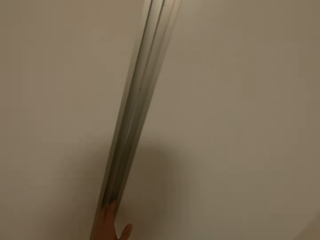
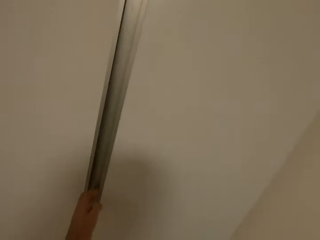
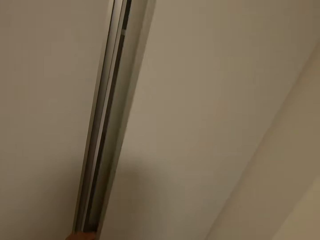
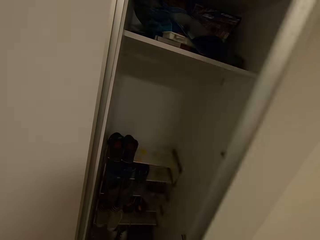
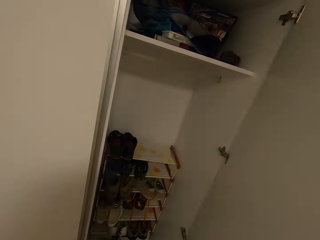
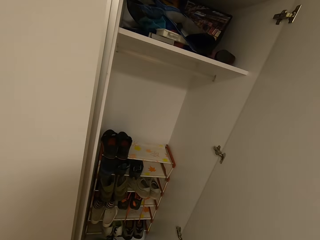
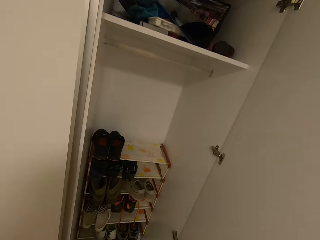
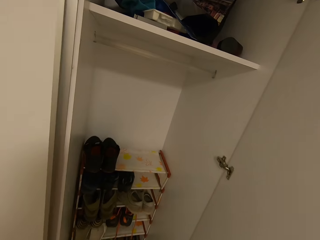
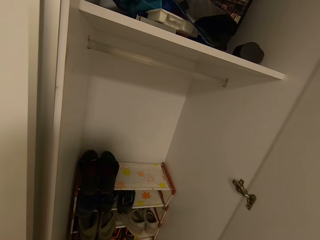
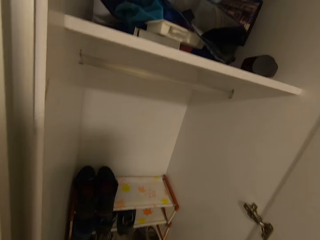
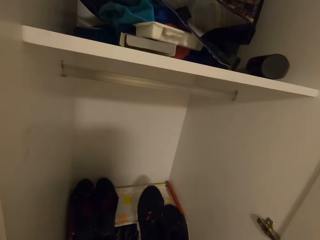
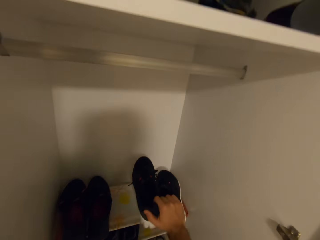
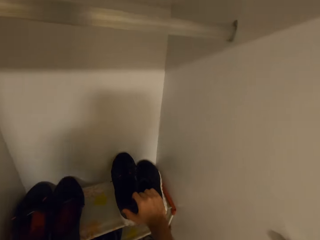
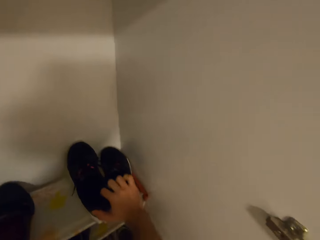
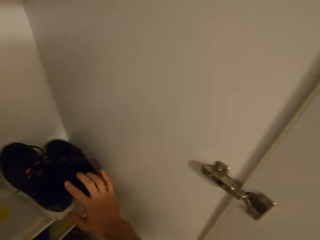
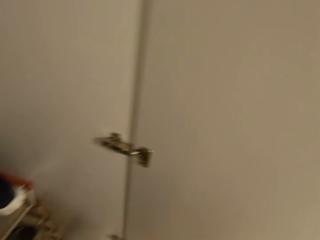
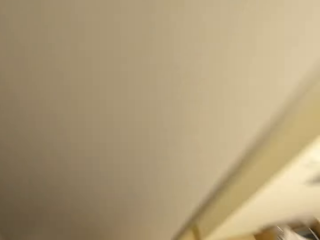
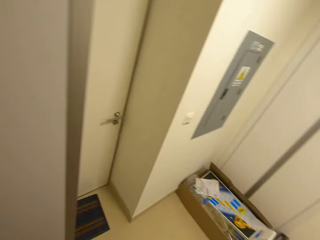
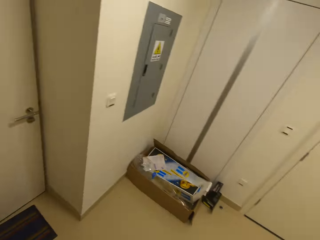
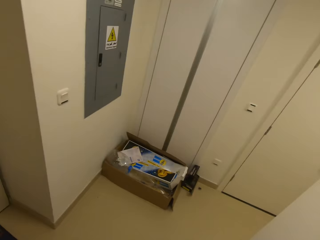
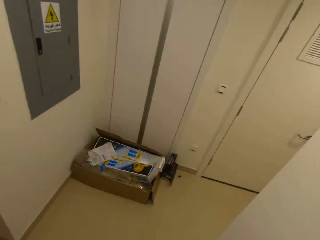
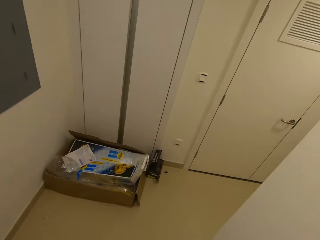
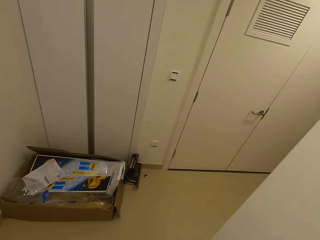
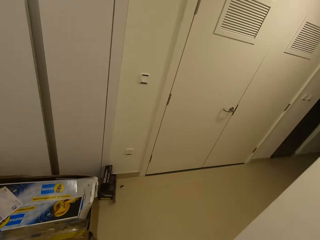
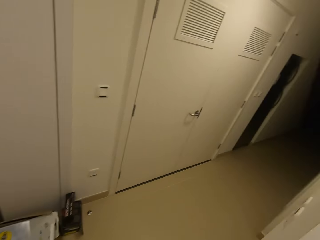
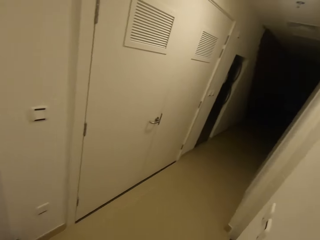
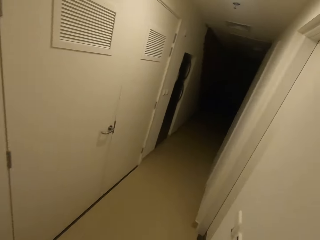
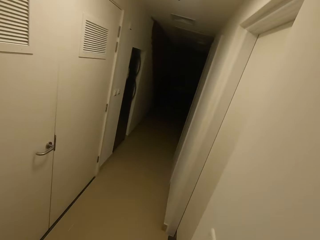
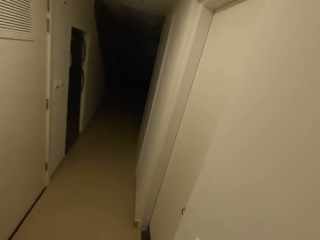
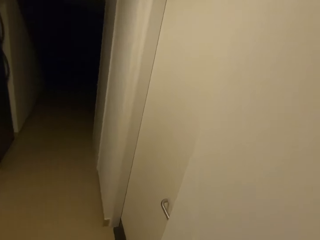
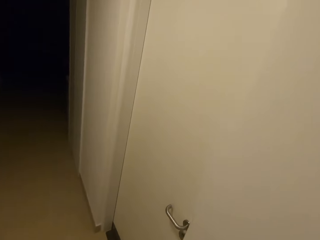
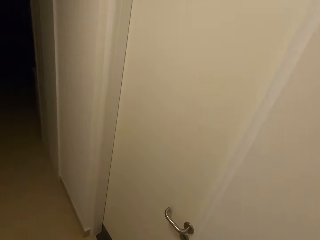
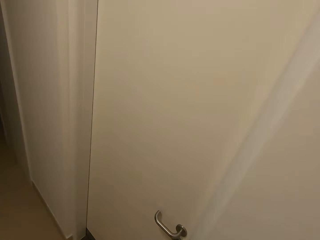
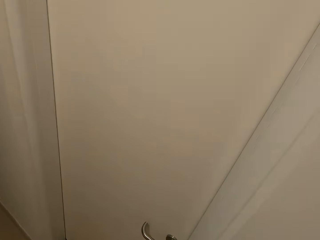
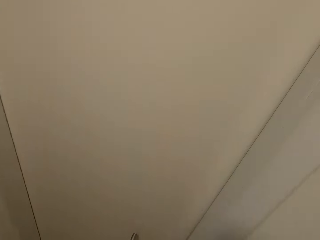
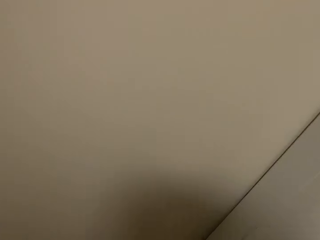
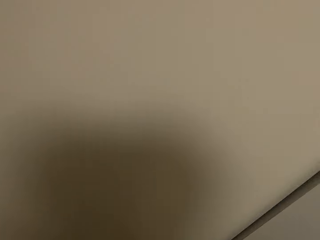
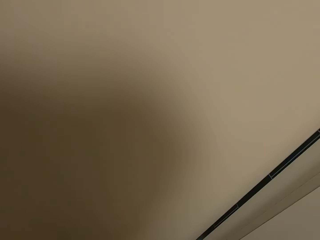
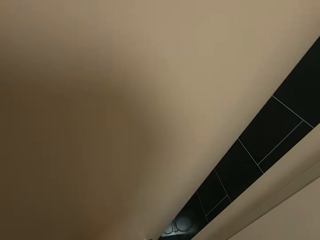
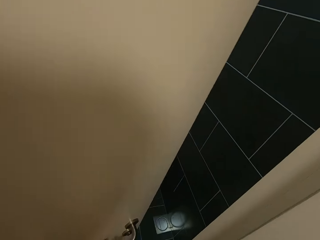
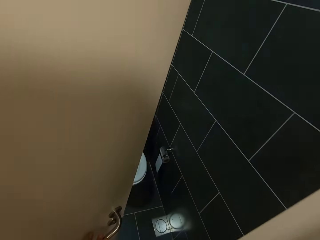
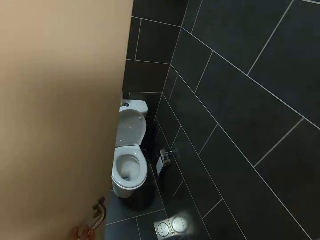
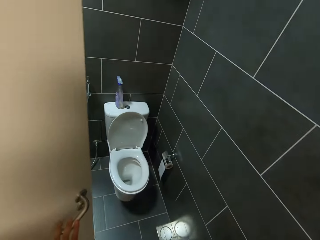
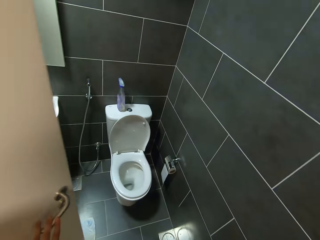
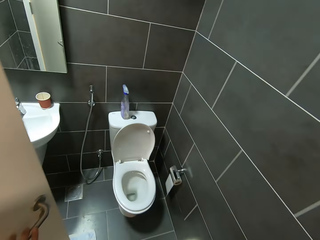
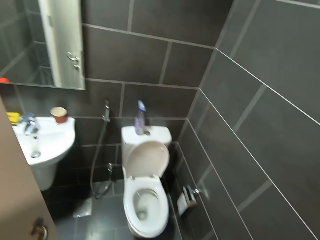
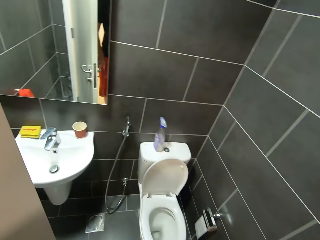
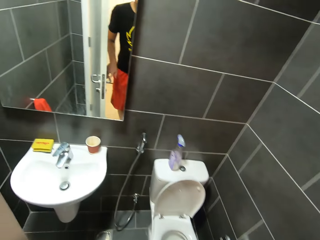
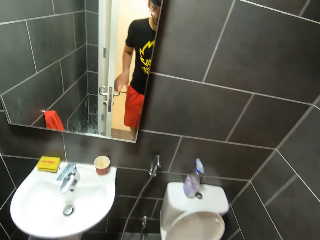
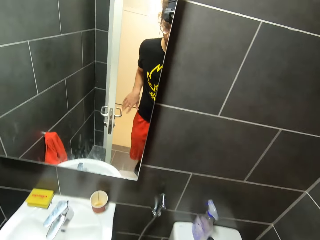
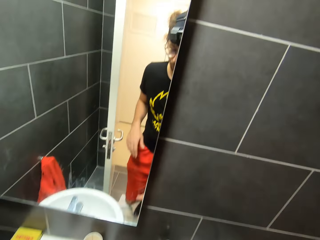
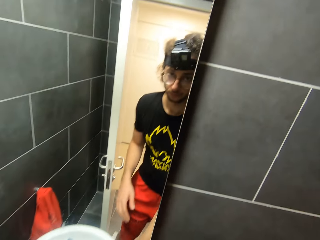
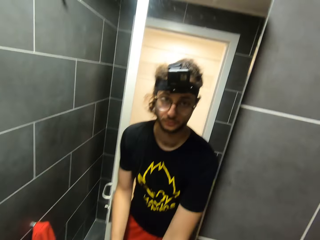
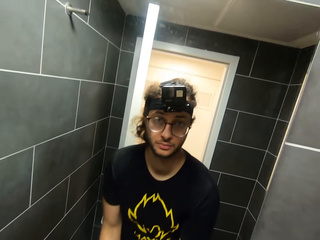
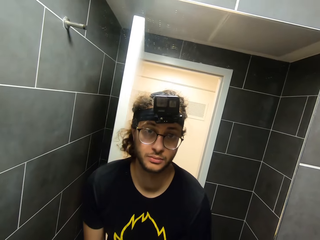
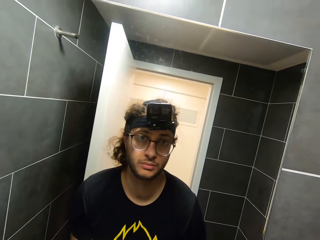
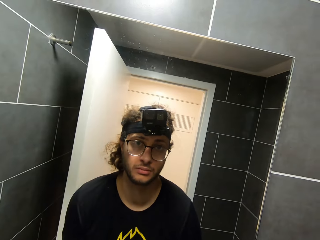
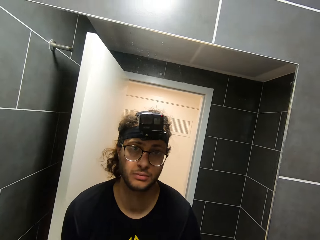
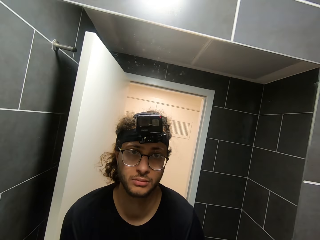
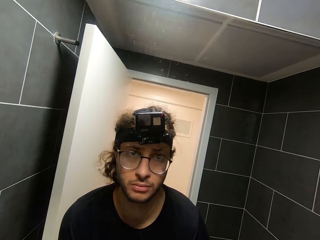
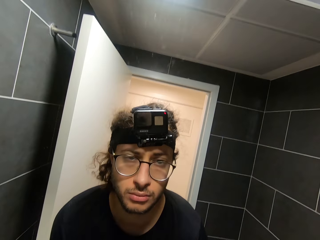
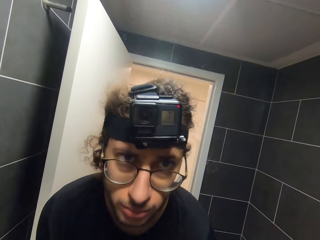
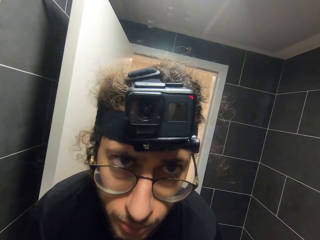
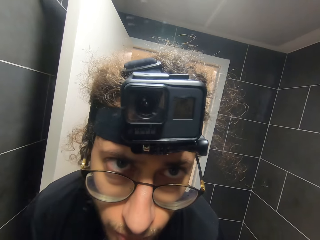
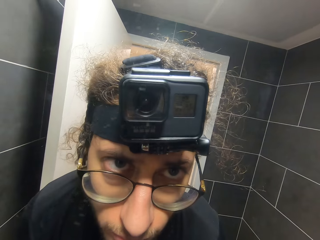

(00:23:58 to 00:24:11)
The camera wearer opens the closet door. They put the shoes in the closet, in the shoe rack. They walk and look around. They enter the washroom. They open the door. They get in the washroom. They look at the mirror.

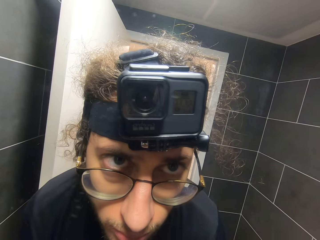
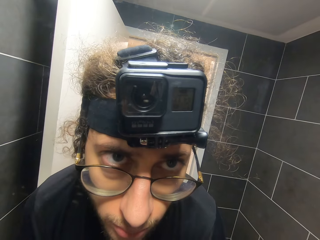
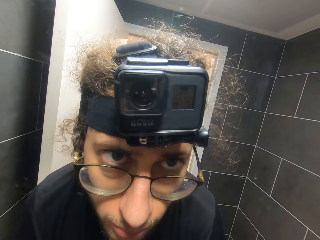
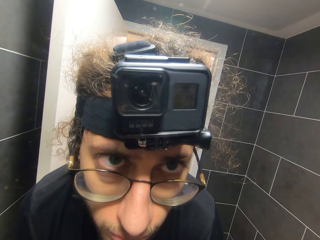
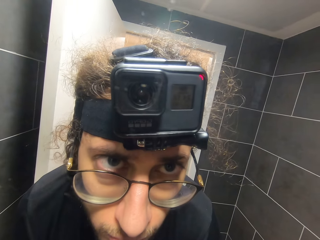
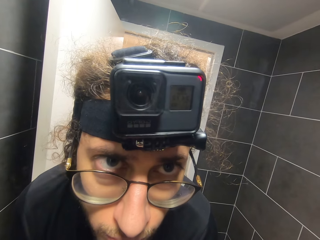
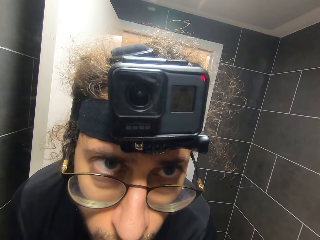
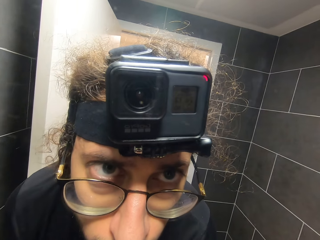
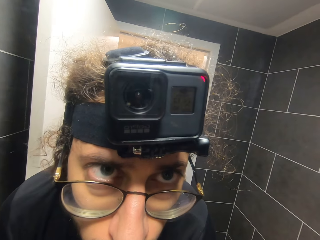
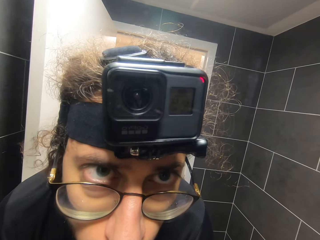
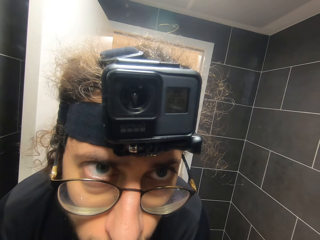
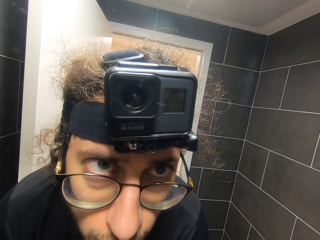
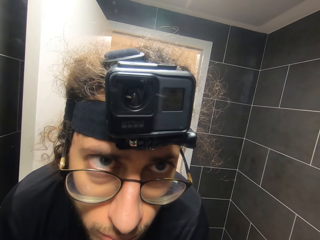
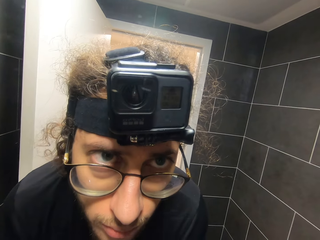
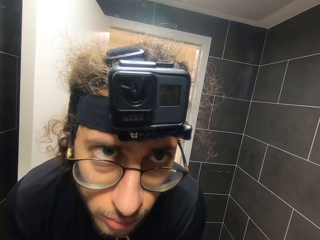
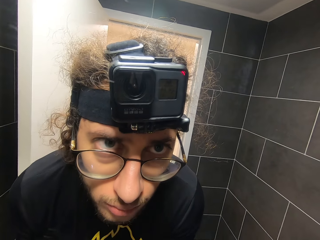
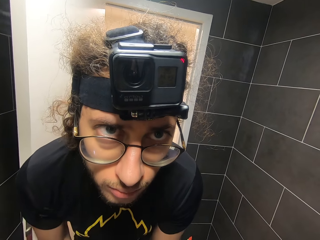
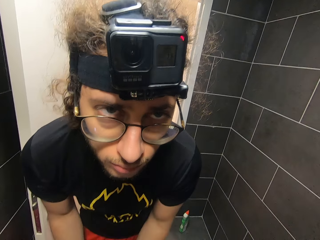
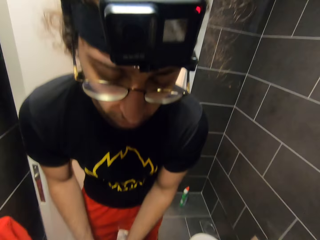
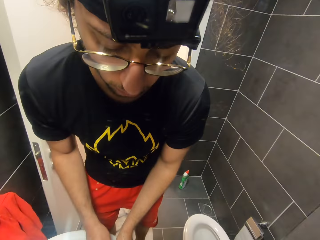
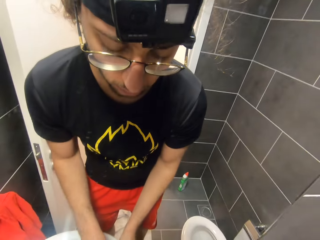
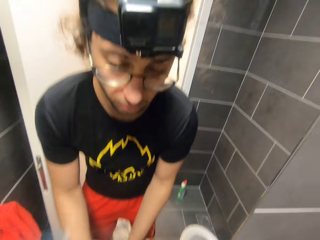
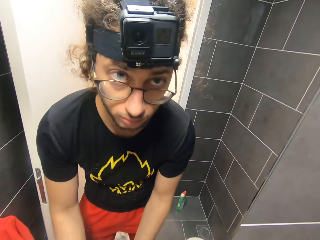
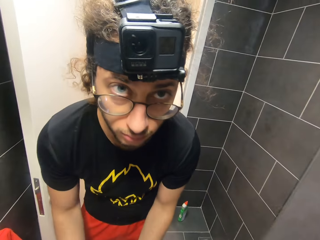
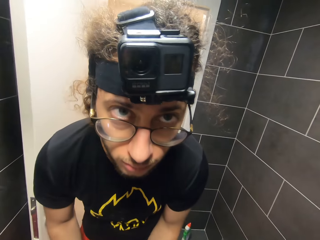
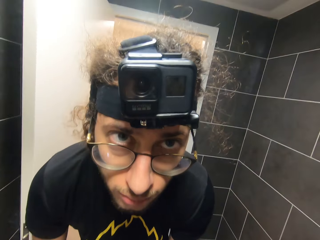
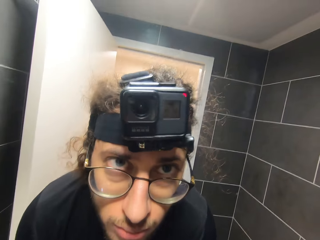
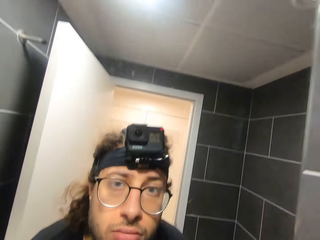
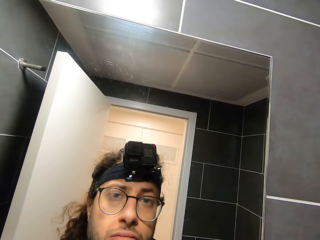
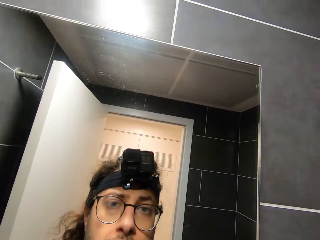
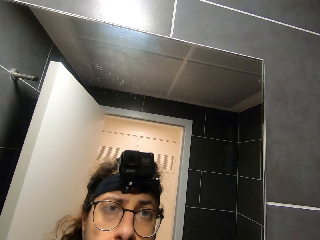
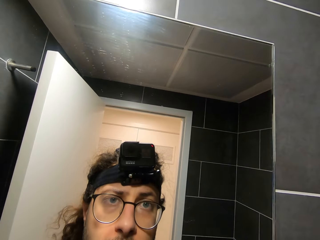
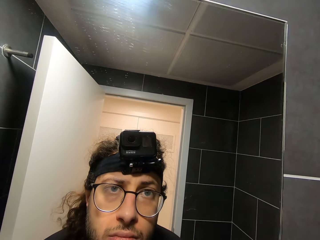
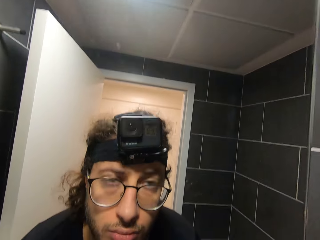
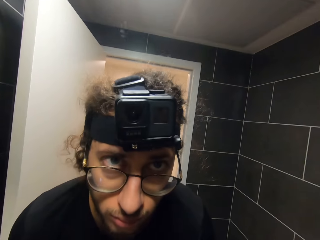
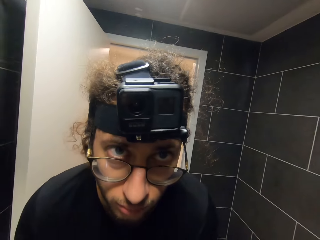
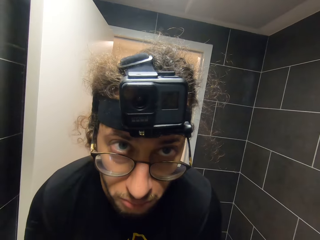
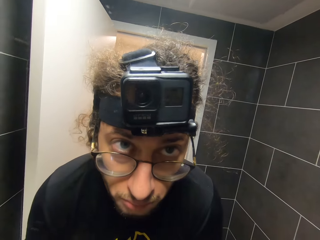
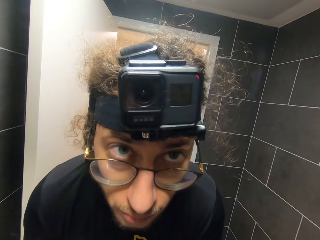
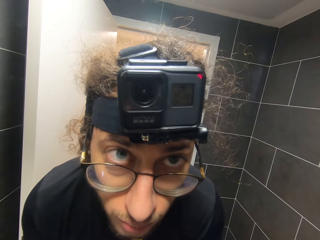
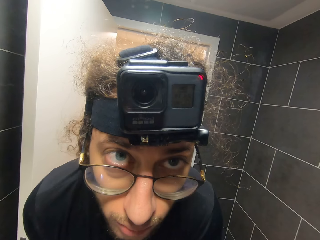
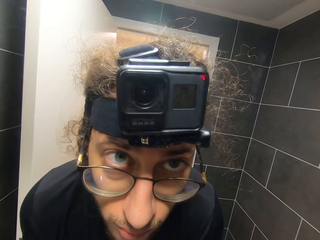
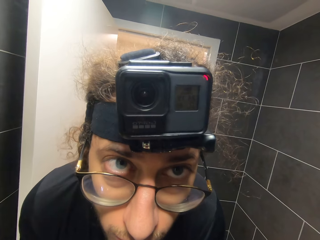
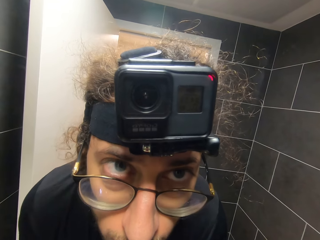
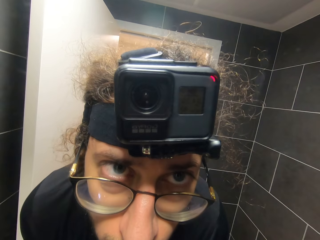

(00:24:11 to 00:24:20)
The camera wearer looks at the mirror and washes the hand.
